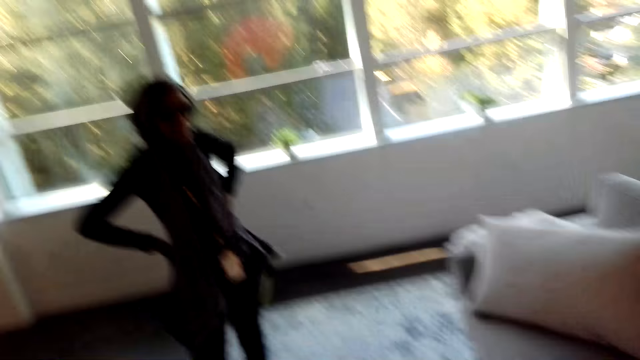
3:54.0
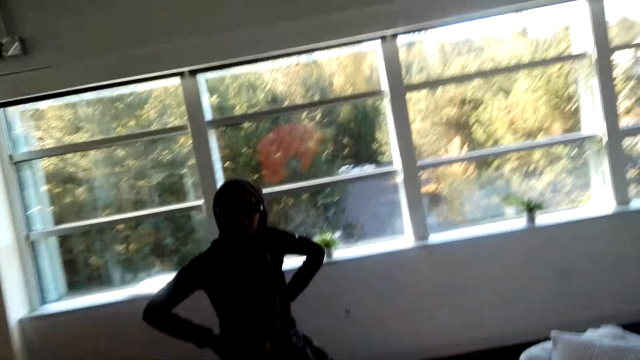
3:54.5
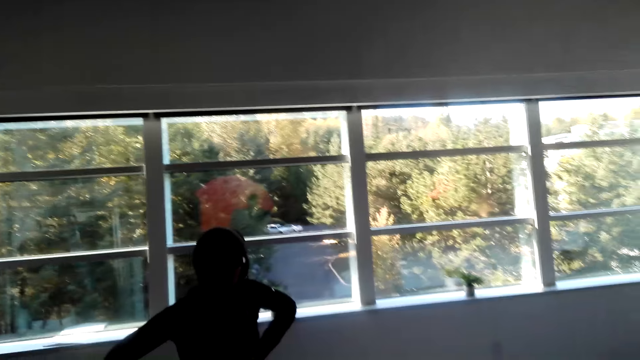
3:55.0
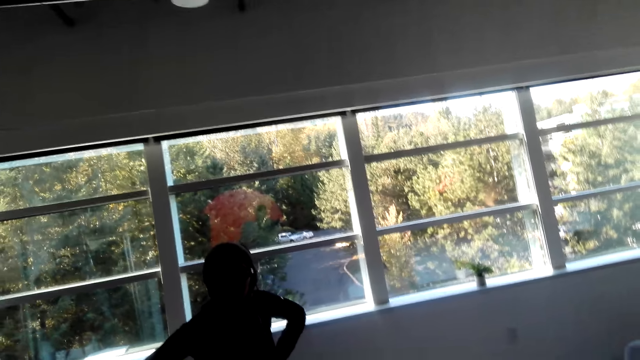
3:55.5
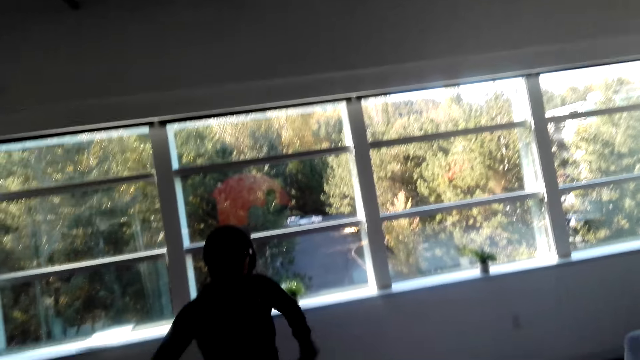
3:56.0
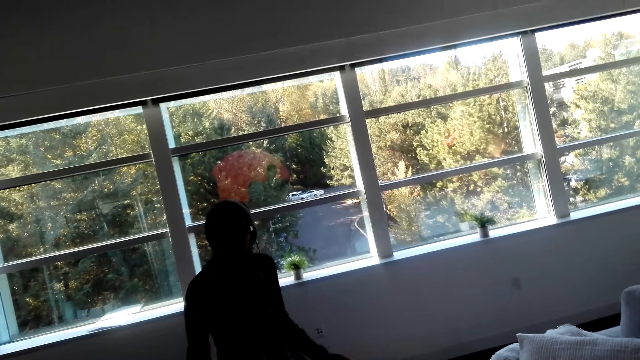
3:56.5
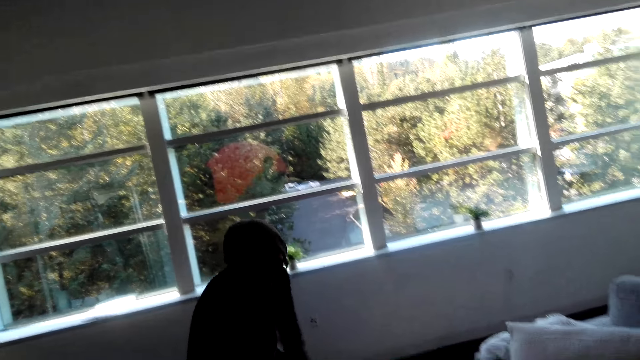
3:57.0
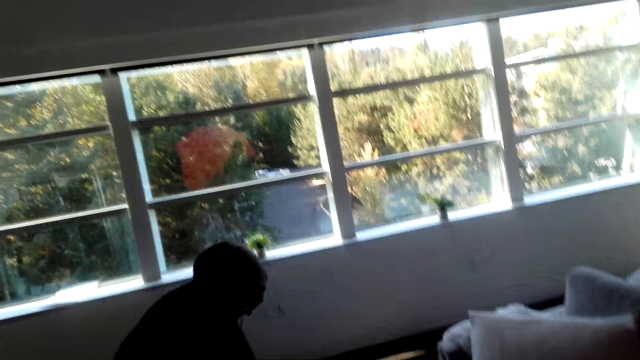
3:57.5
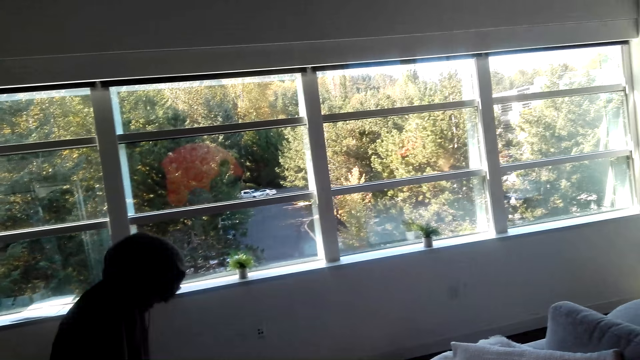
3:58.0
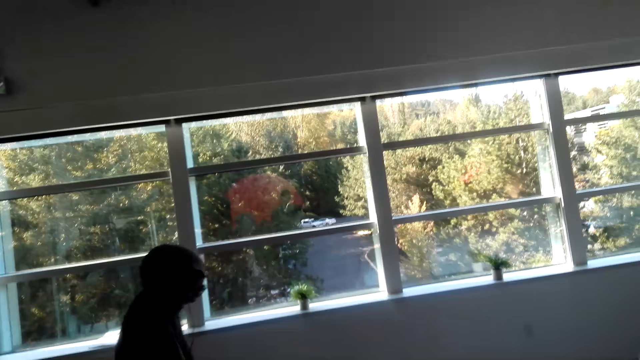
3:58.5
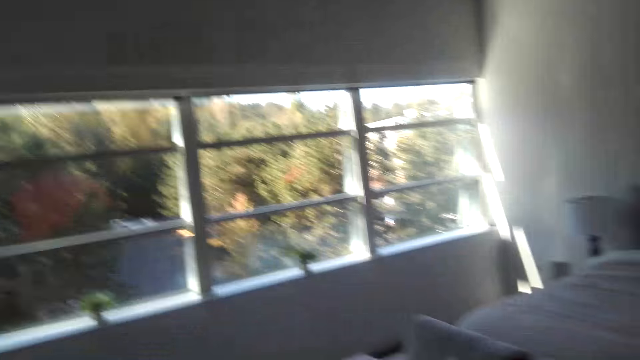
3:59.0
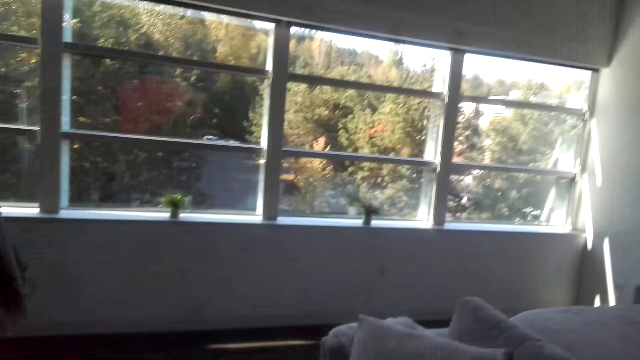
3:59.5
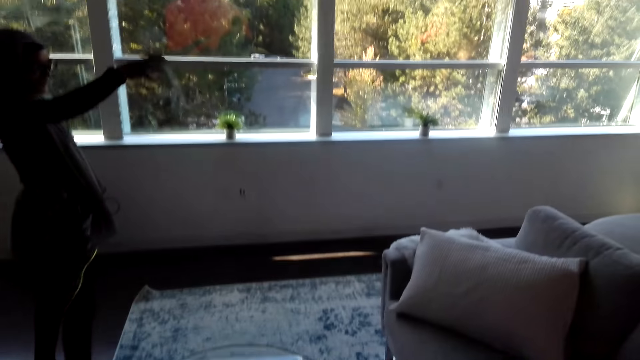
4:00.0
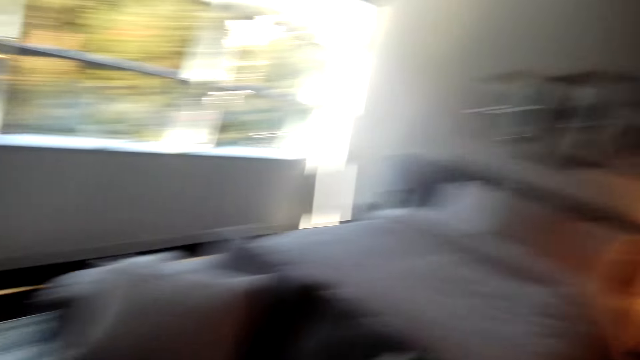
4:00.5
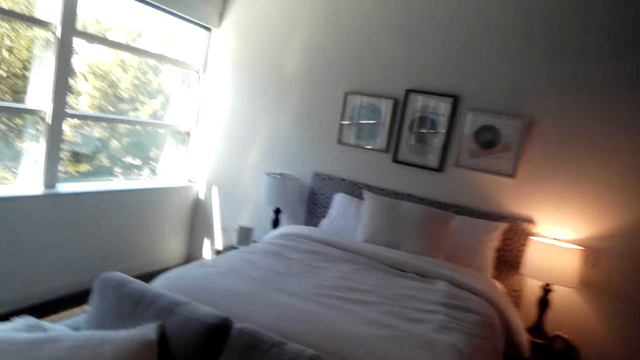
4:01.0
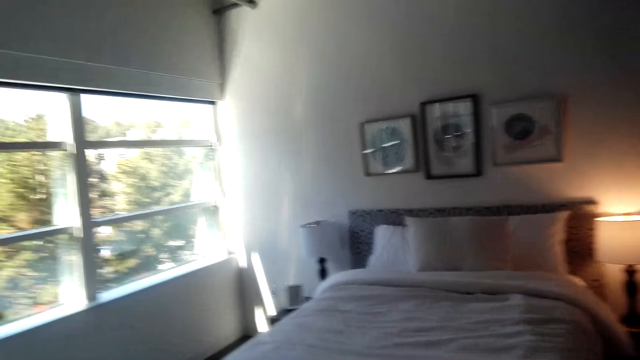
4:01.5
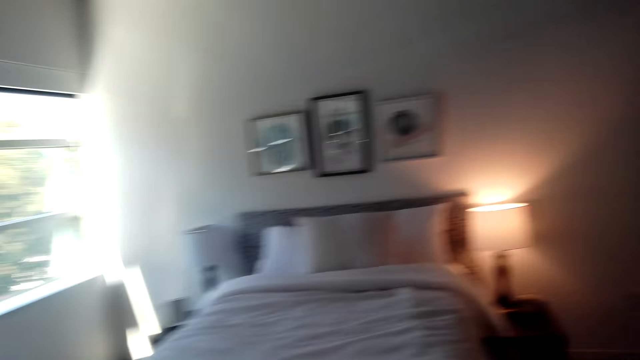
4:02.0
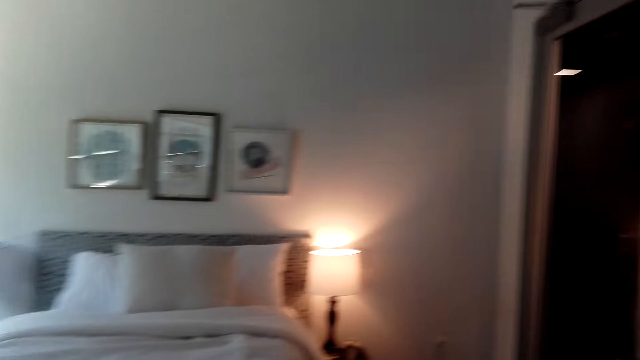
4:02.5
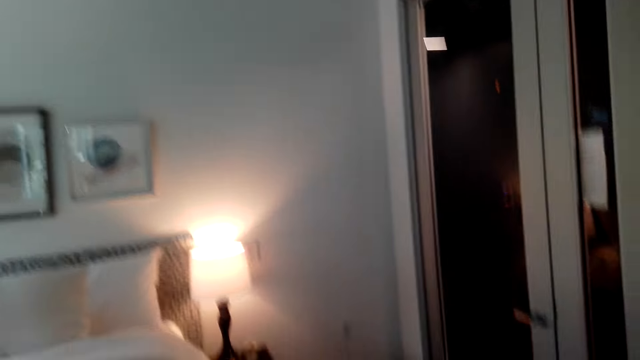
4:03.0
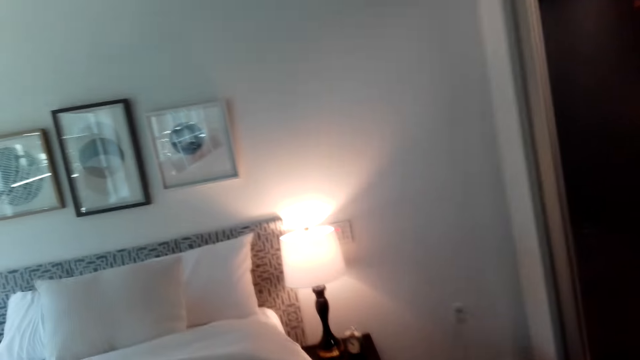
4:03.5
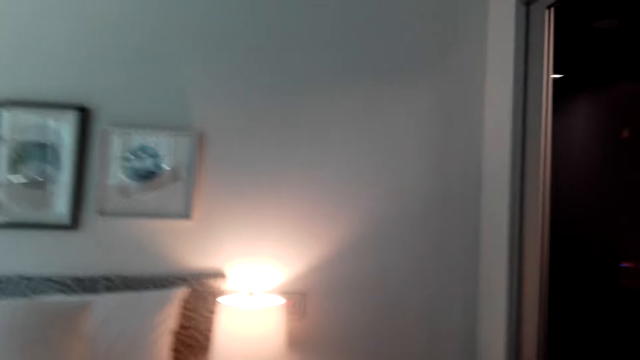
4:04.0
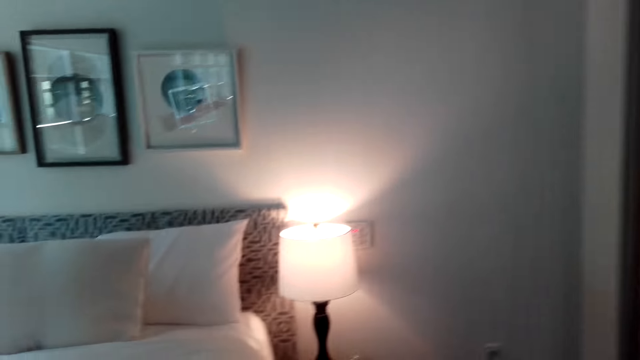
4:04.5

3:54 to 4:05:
A woman moves hands. The camera wearer looks around the room.

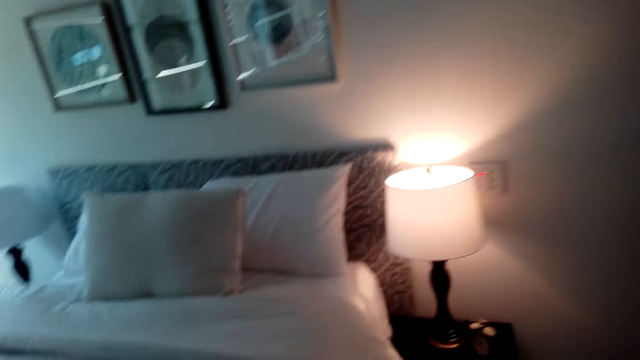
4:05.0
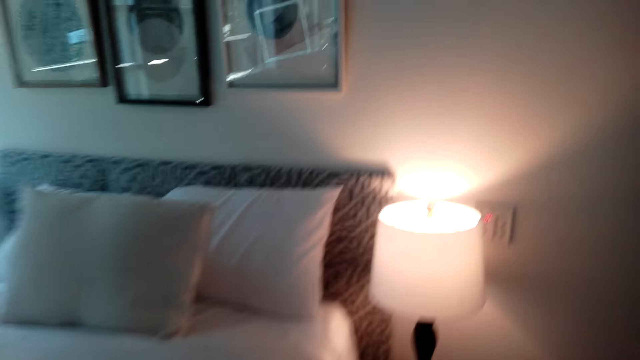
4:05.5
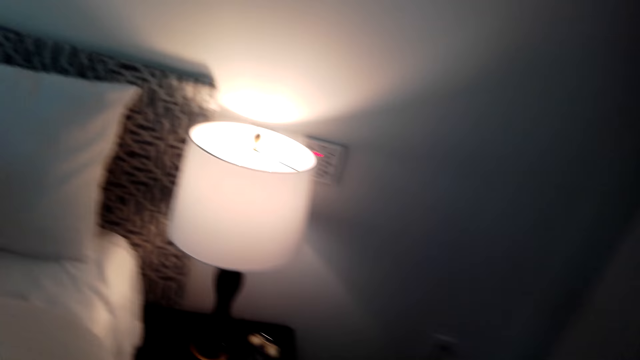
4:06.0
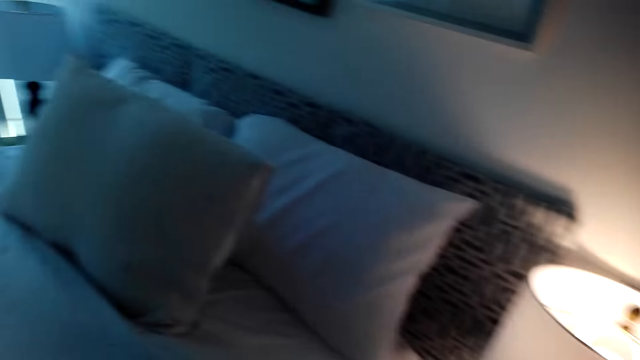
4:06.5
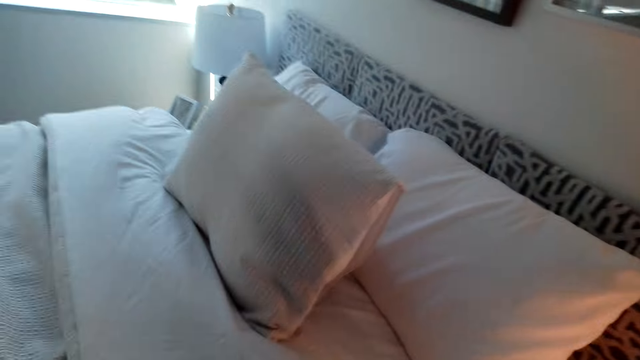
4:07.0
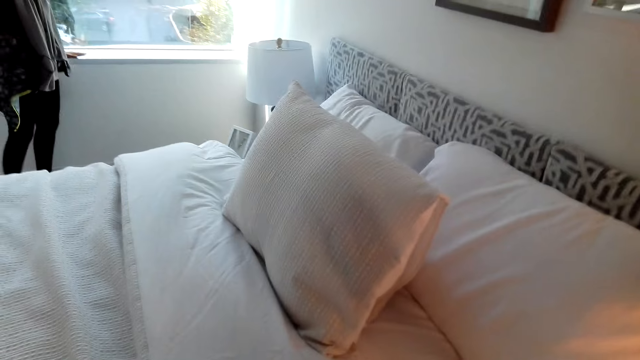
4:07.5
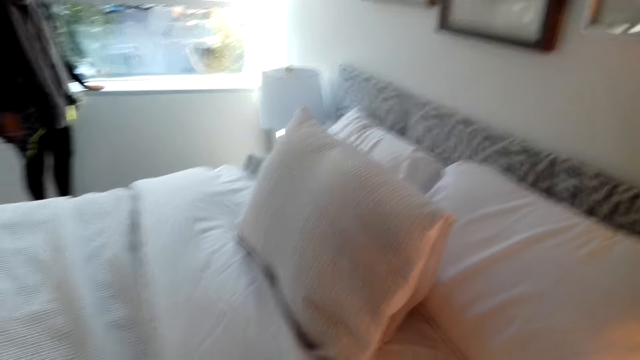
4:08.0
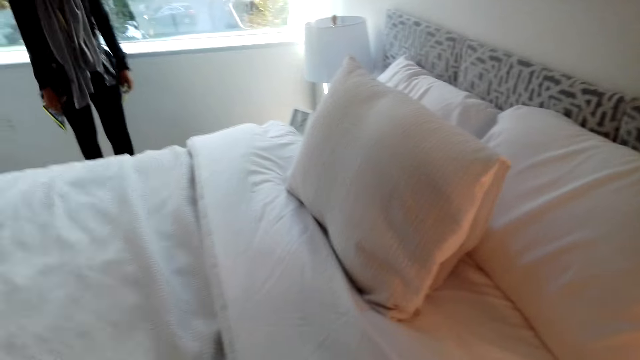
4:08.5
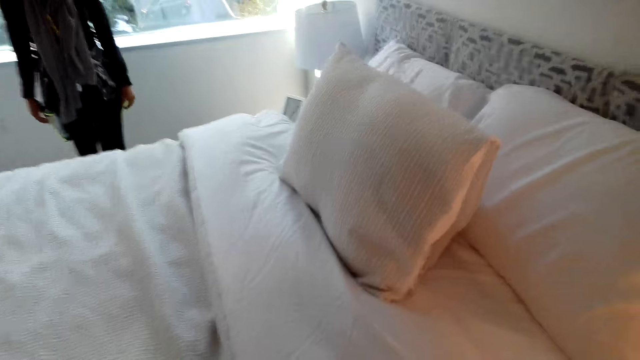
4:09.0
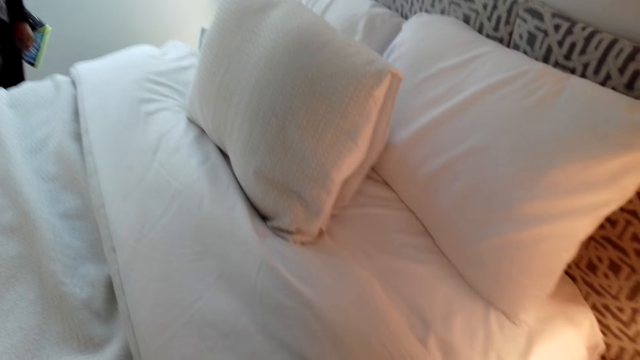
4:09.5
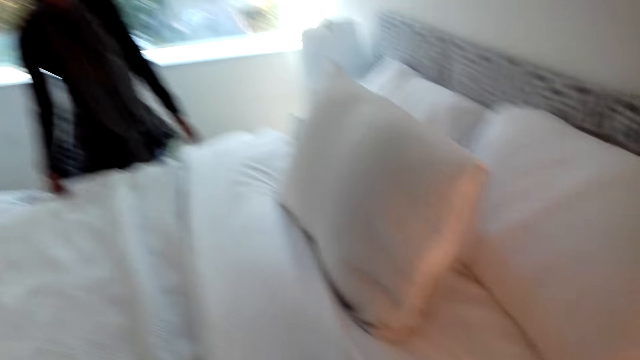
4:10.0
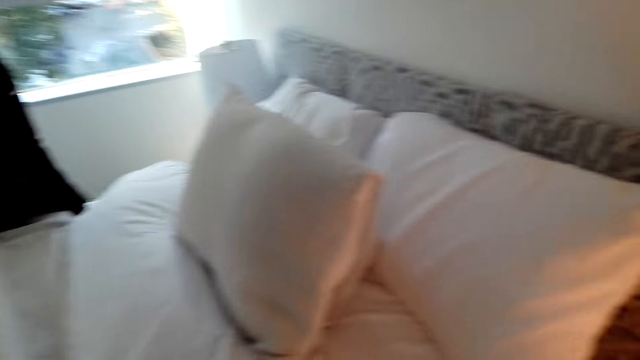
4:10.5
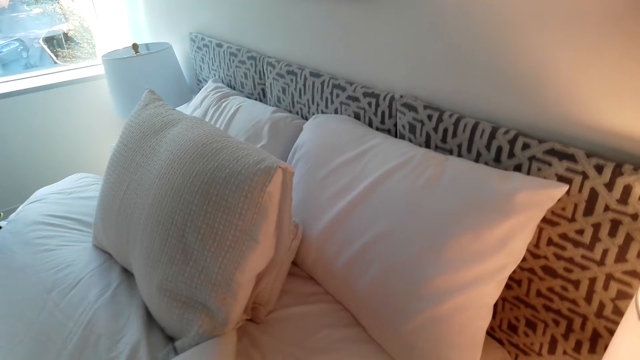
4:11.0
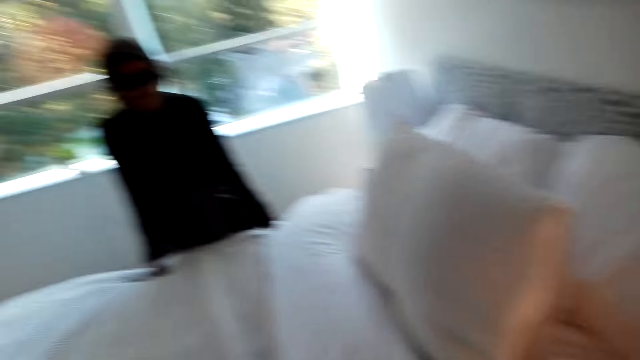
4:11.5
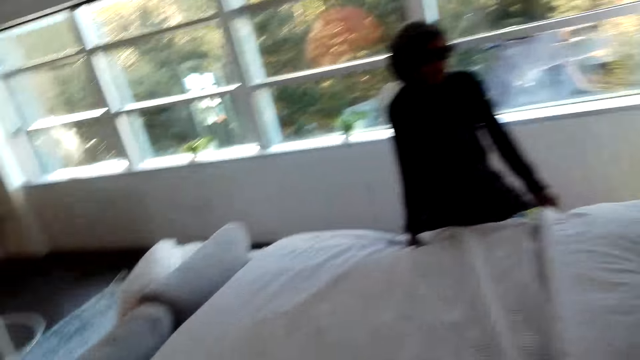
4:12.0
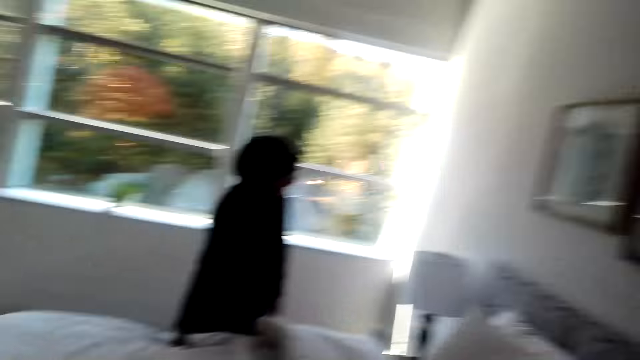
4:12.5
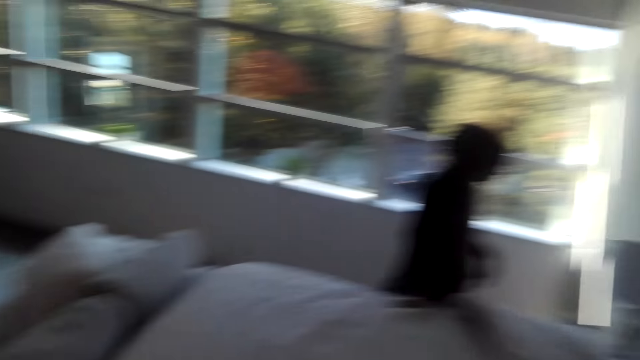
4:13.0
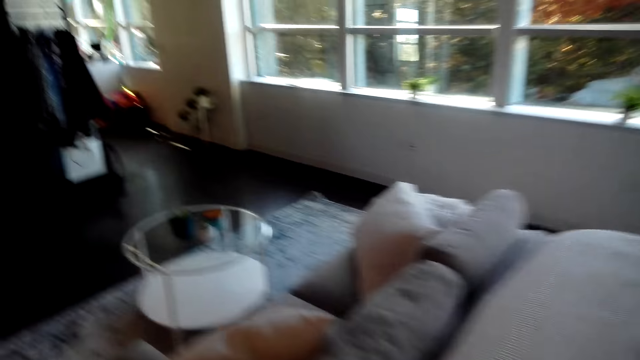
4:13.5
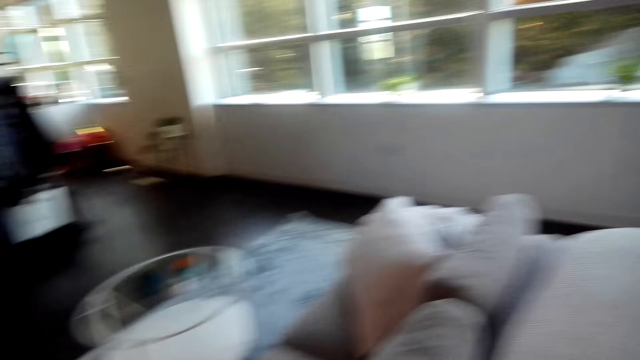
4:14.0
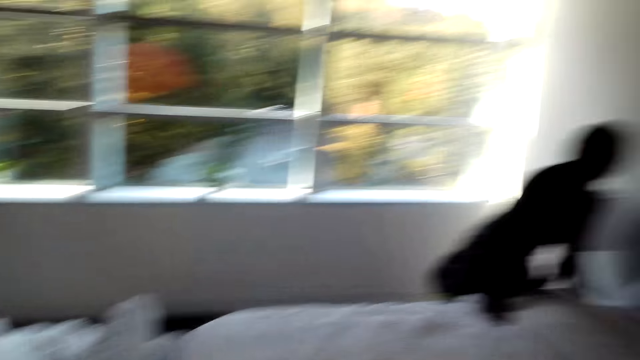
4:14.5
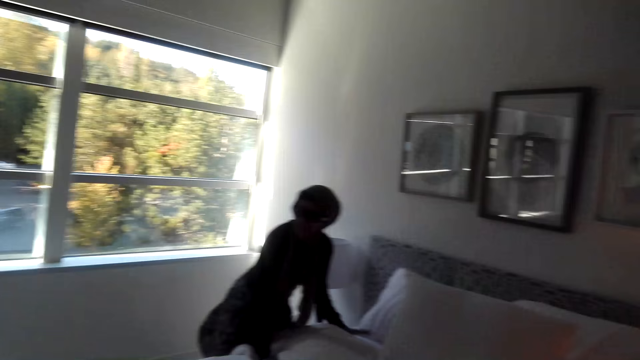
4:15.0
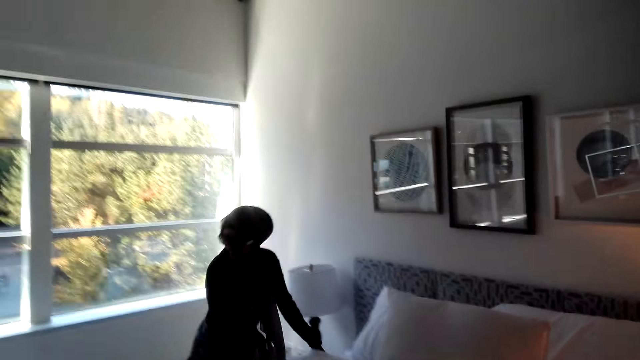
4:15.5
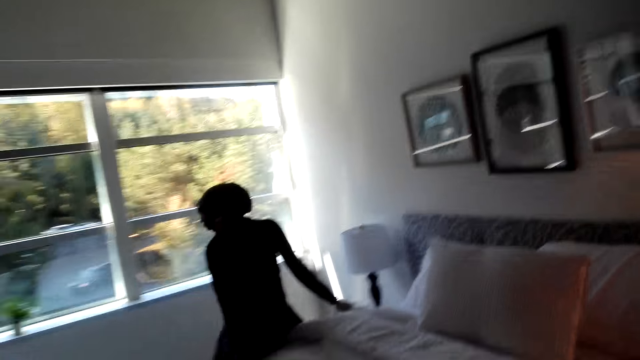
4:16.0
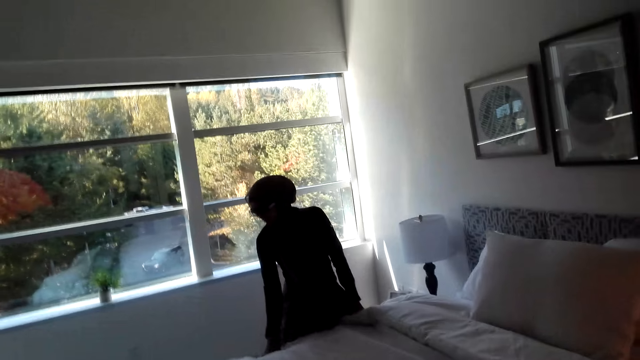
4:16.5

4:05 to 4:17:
The woman moves around the house and touches the bed. The woman moves around the house. The camera wearer looks around the room. The woman touches the bed.
